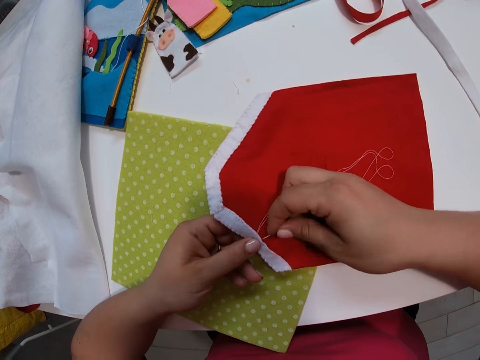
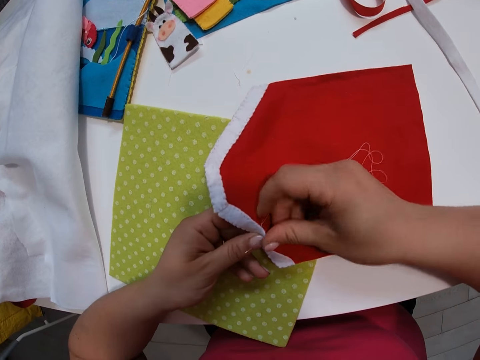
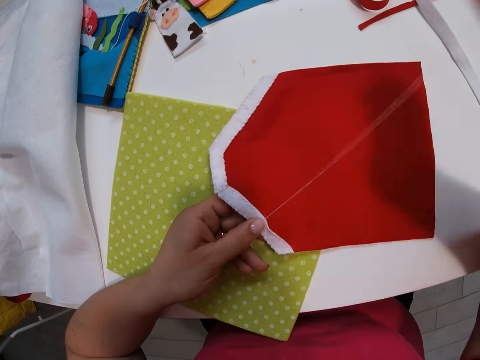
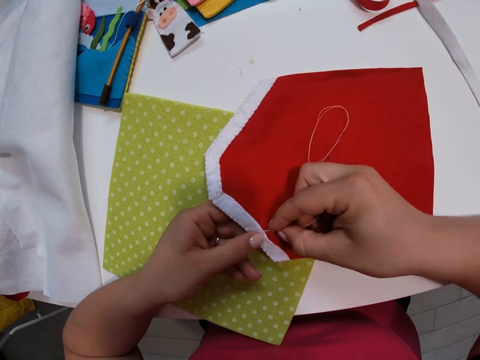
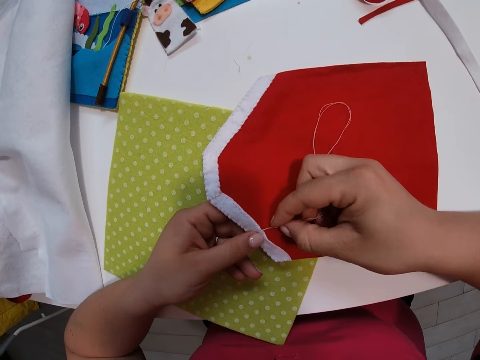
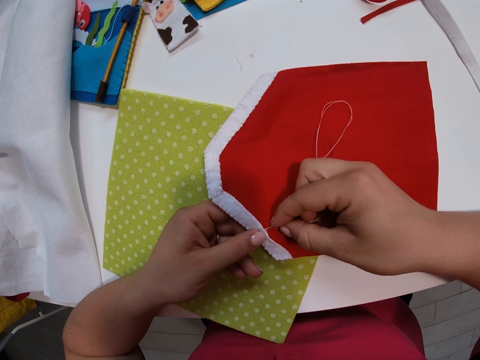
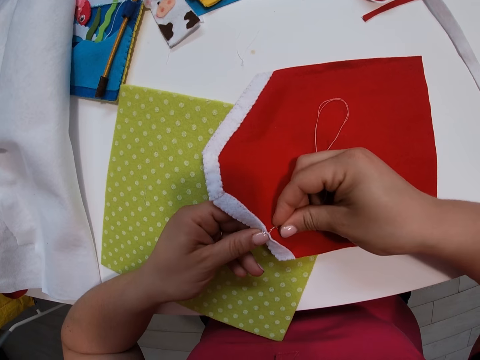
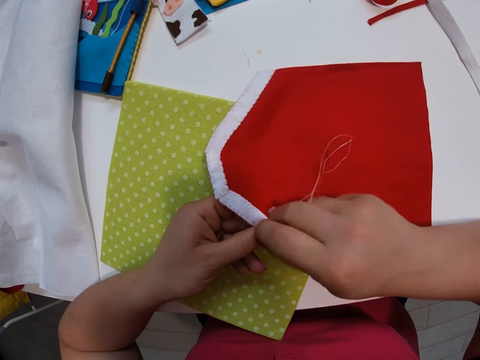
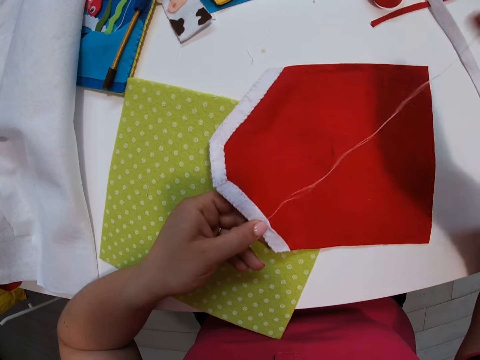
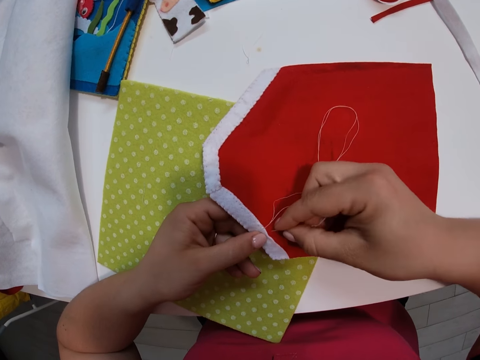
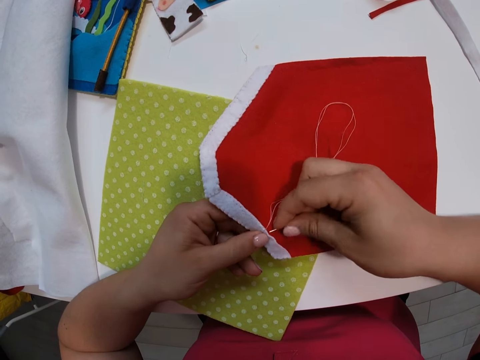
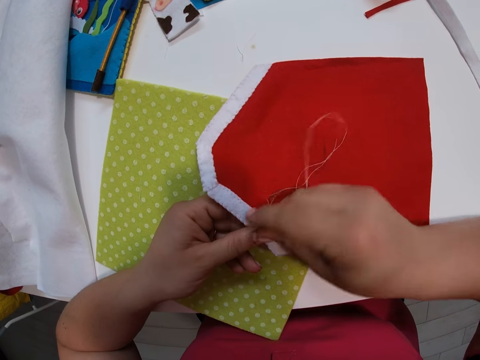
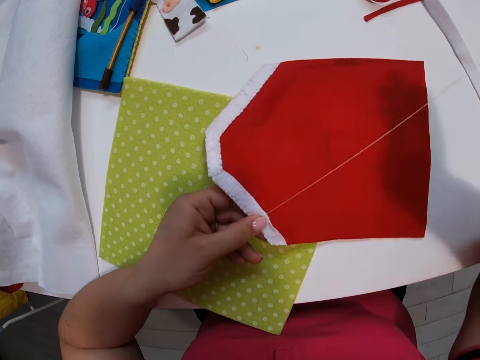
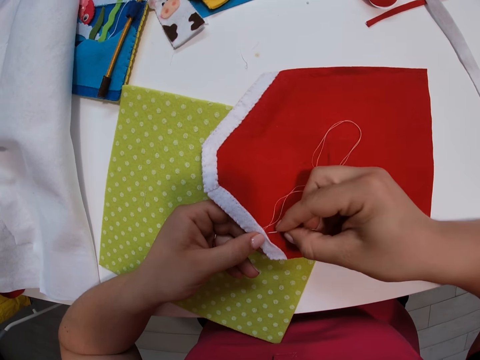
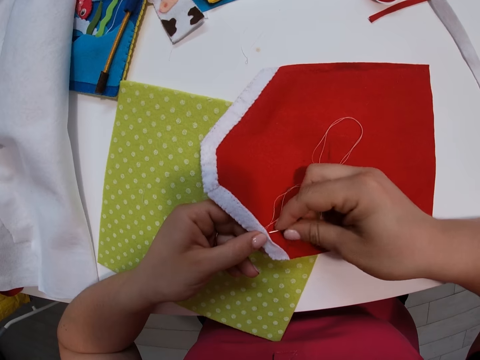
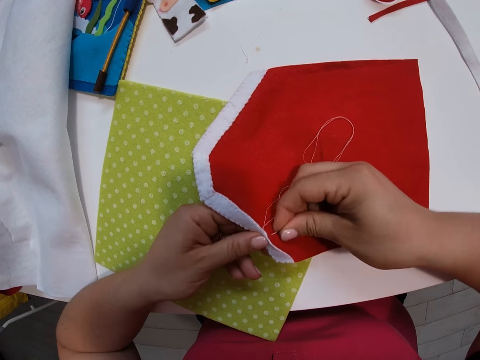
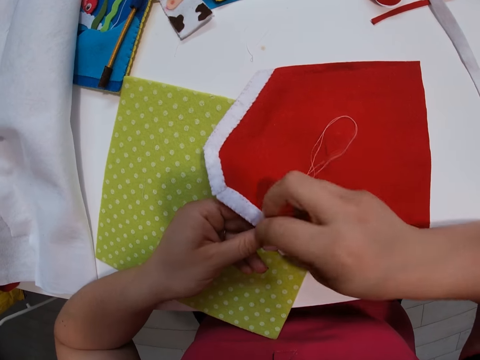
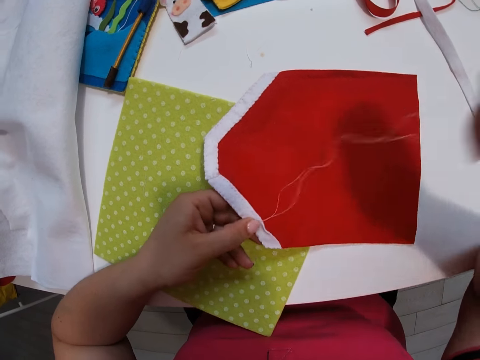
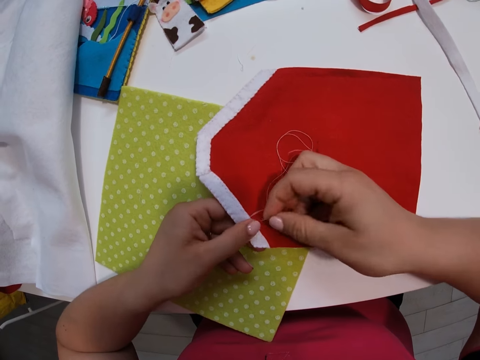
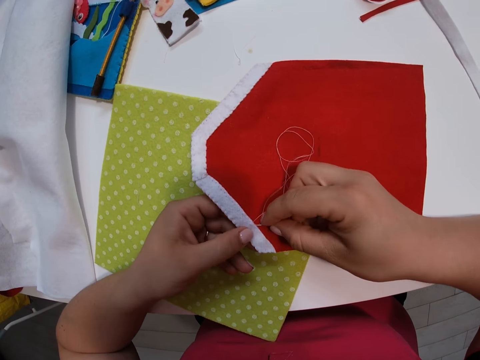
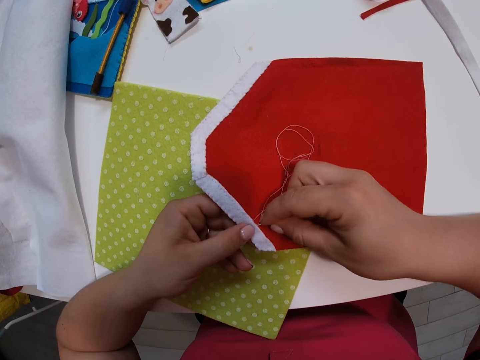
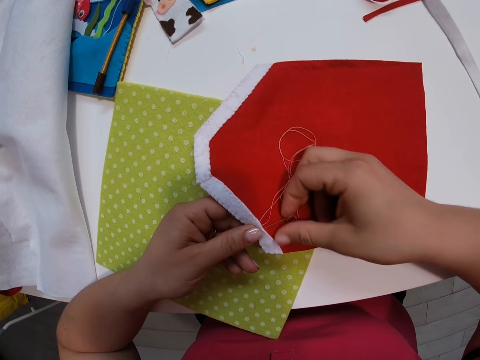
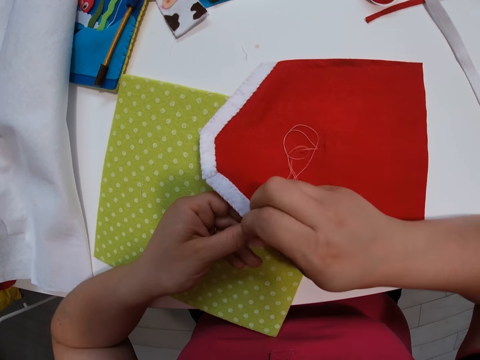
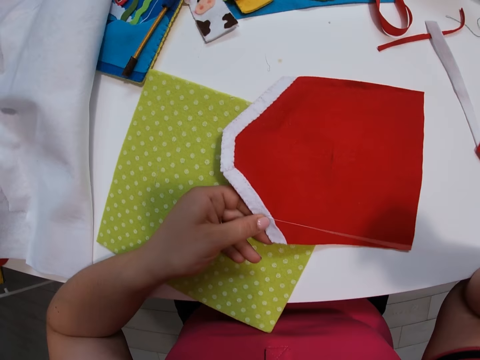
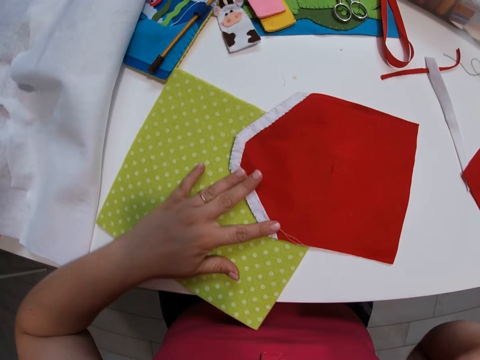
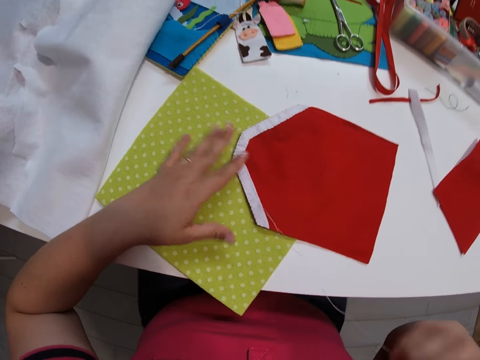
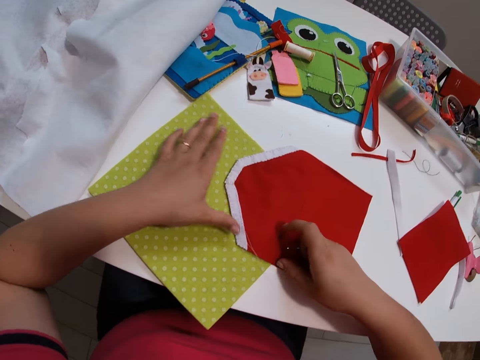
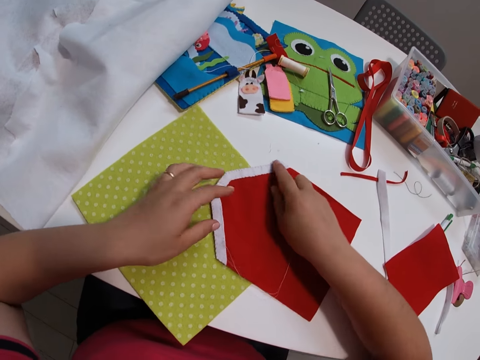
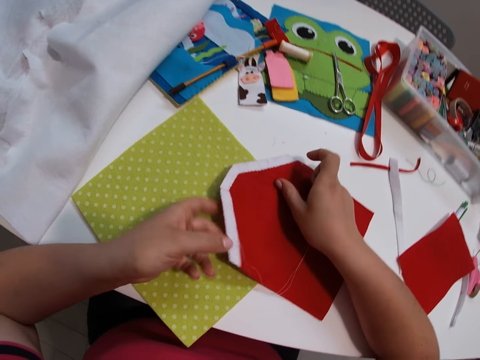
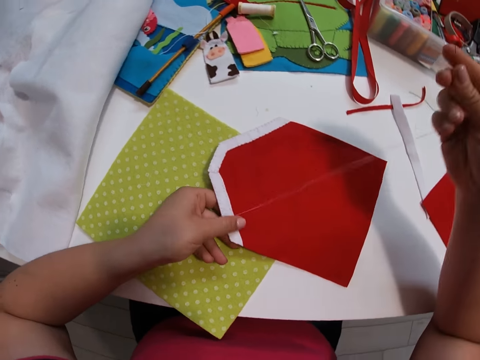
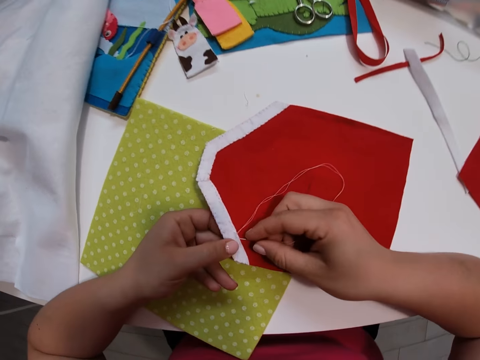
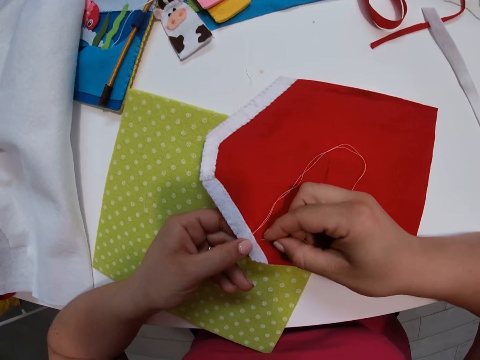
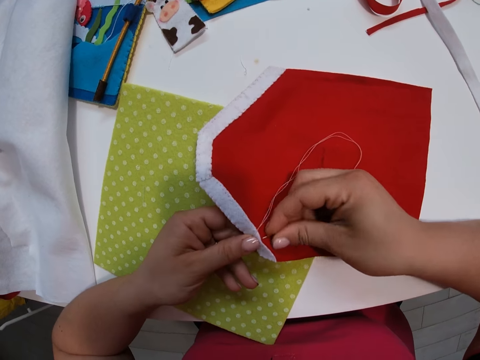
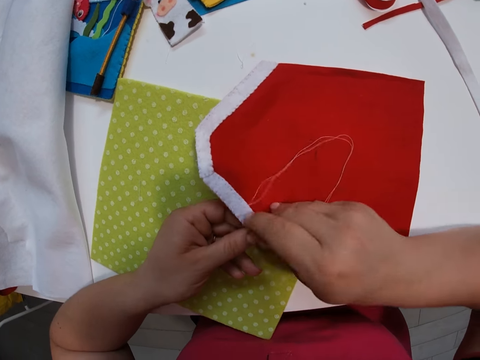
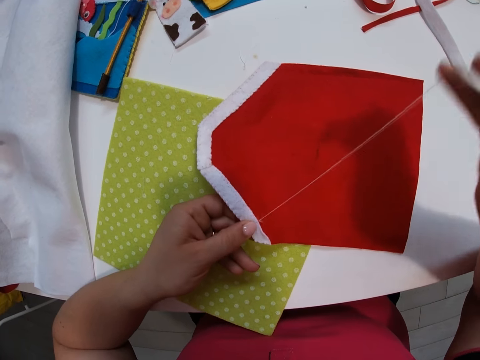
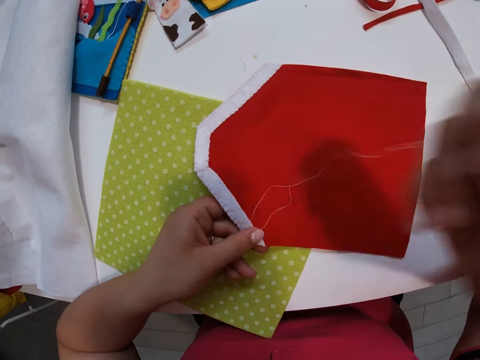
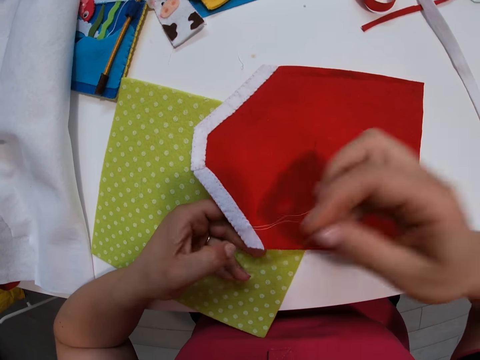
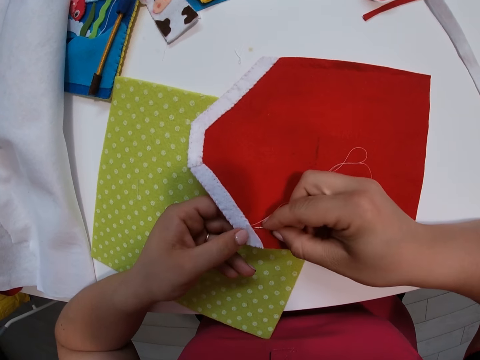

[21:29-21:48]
The camera wearer spreads the small white fabric with her left hand again. She touches the cloth. She continues sewing the small white fabric and the small red fabric together with the needle and thread.

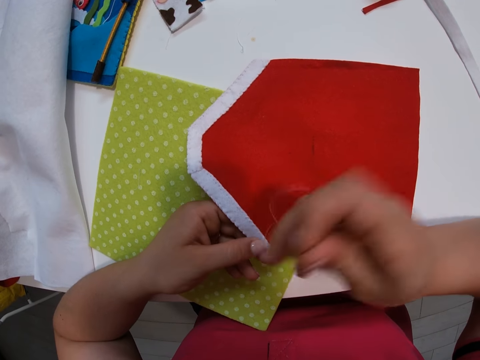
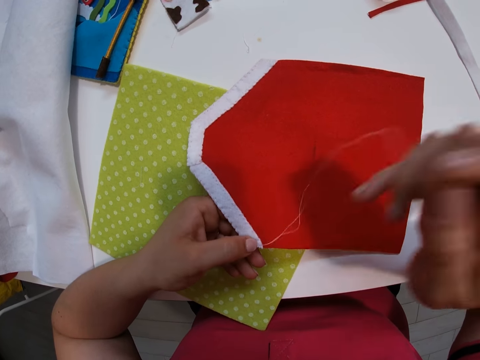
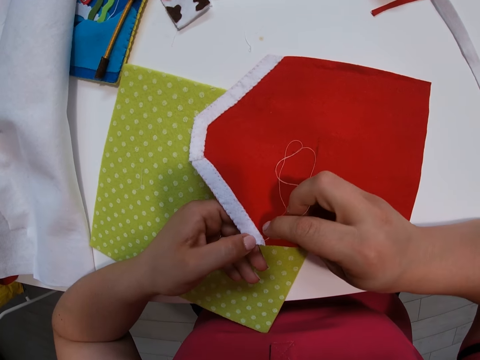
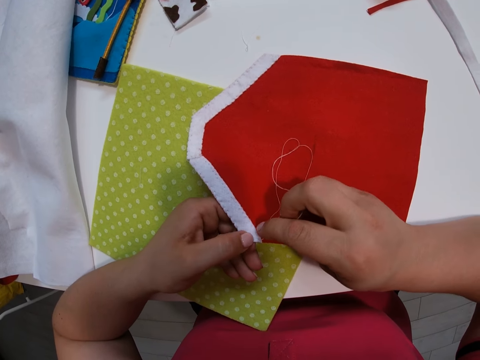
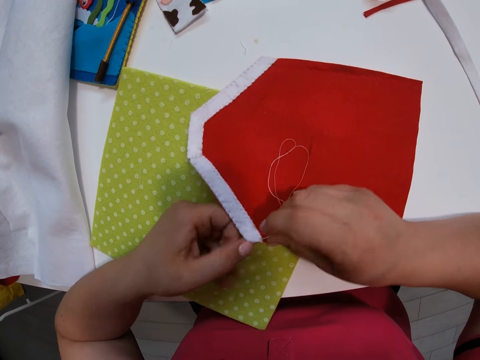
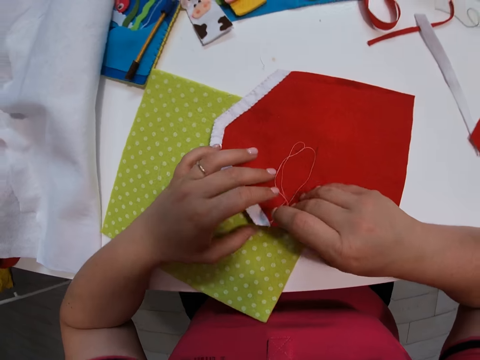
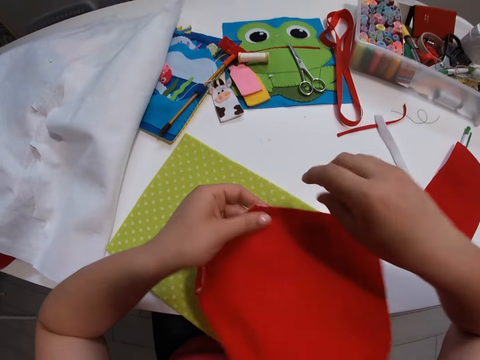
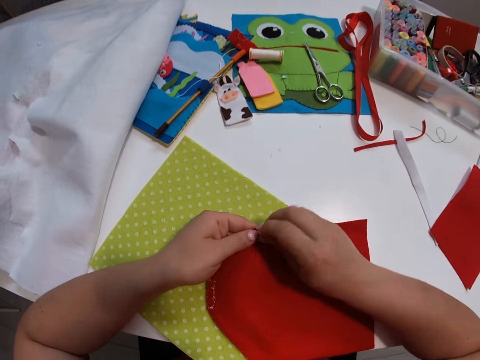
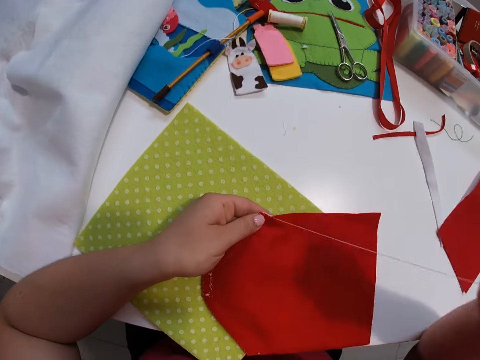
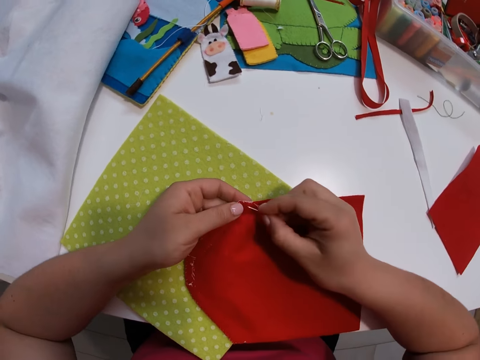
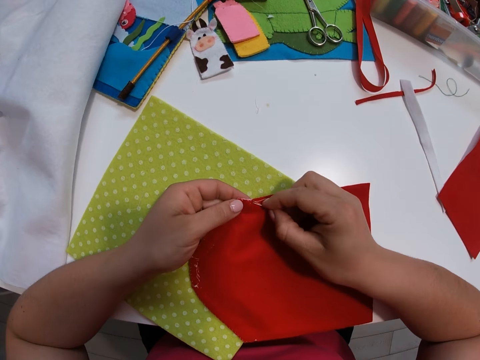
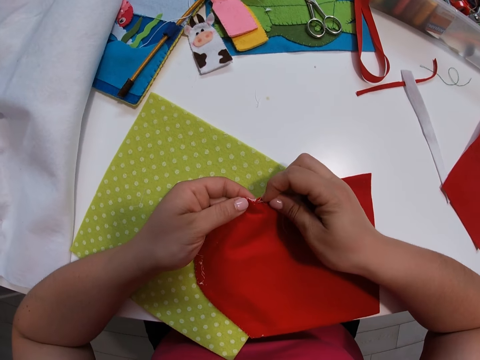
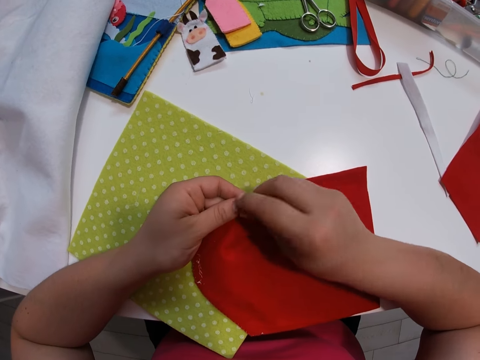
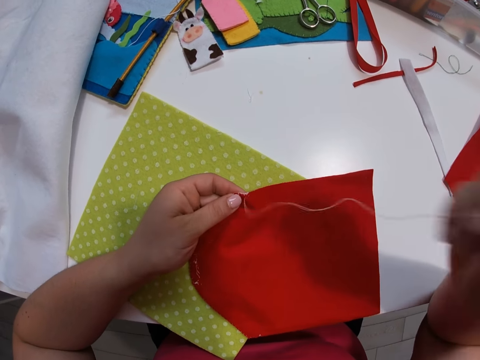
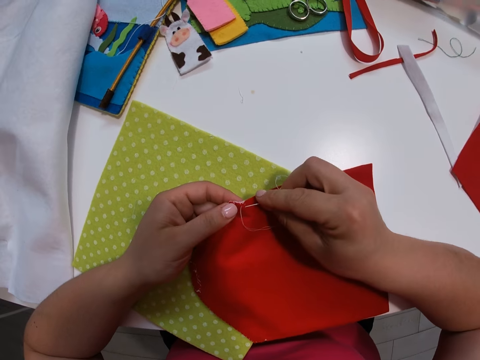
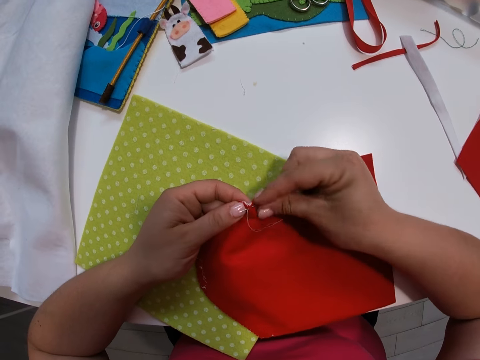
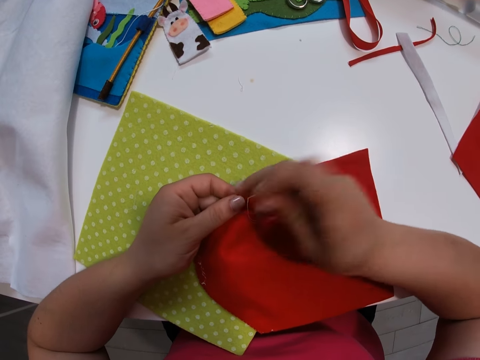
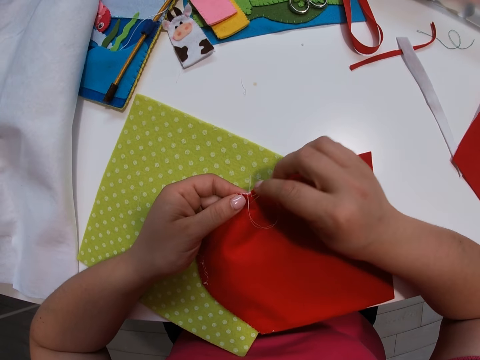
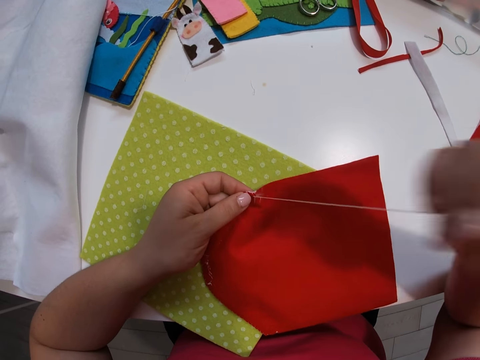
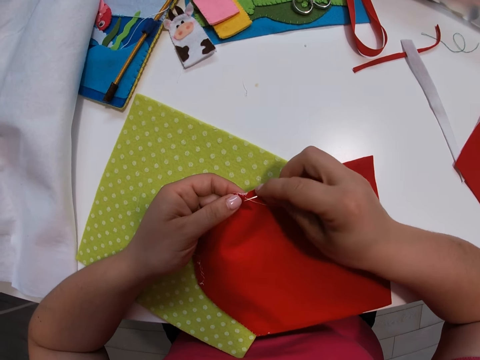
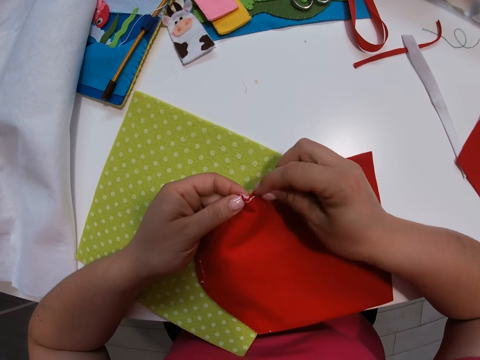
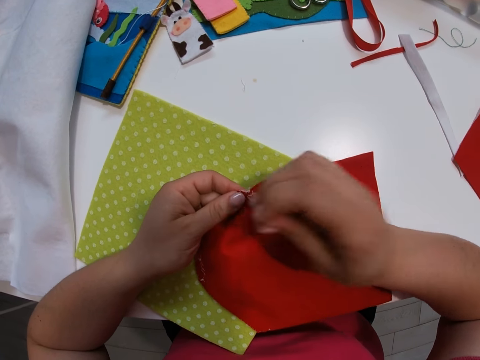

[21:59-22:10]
The camera wearer turns the small red fabric upside down. They continue sewing the small white fabric and the small red fabric together with the needle and thread.
